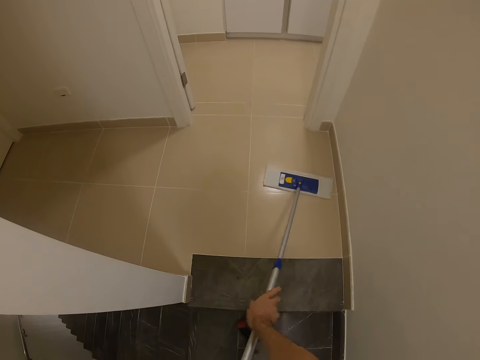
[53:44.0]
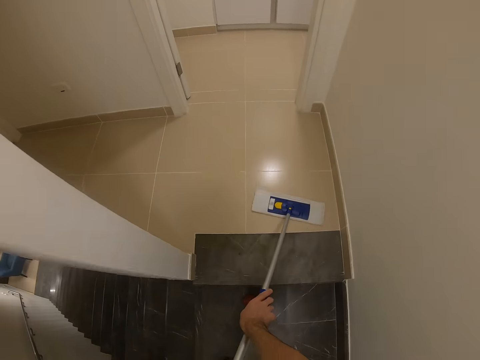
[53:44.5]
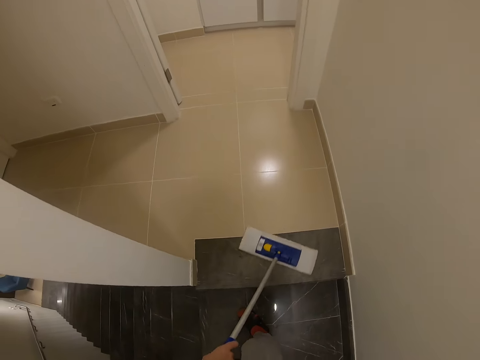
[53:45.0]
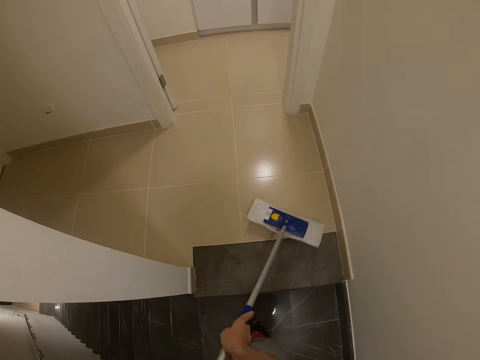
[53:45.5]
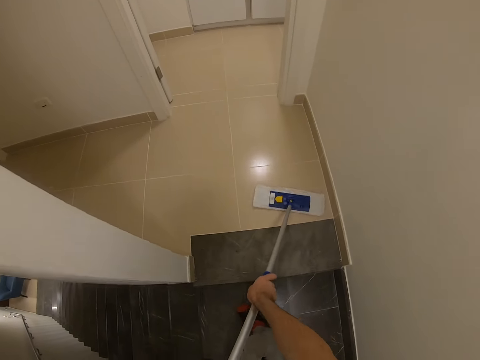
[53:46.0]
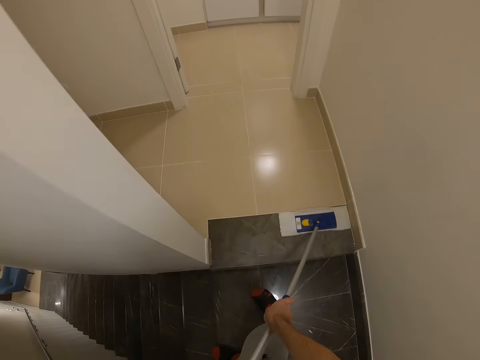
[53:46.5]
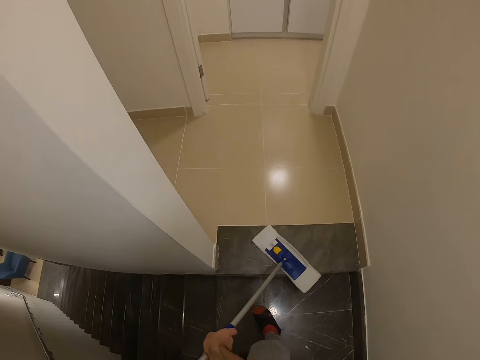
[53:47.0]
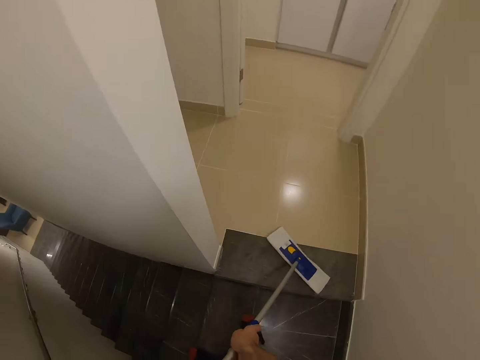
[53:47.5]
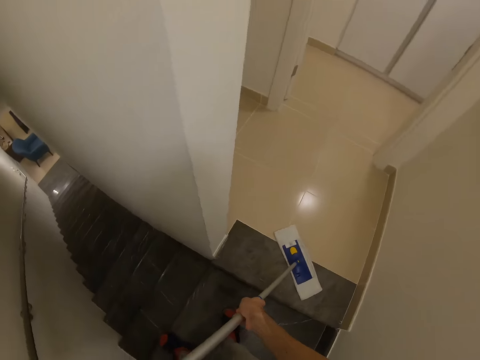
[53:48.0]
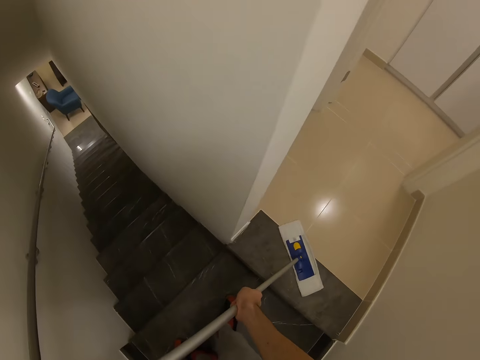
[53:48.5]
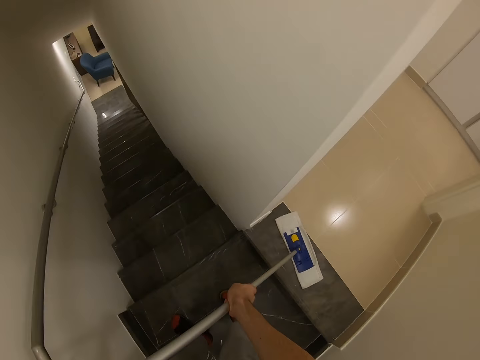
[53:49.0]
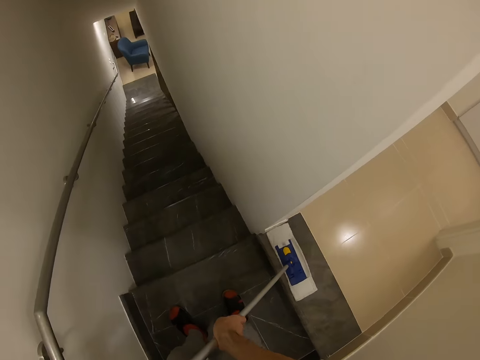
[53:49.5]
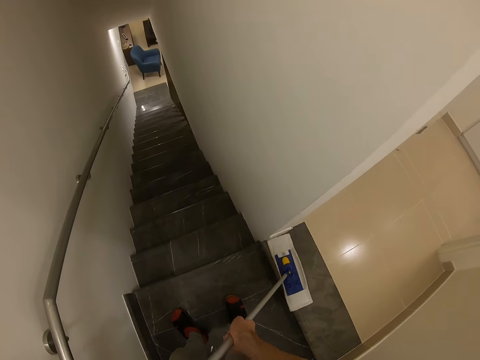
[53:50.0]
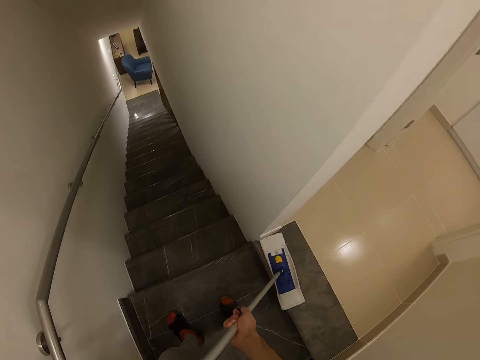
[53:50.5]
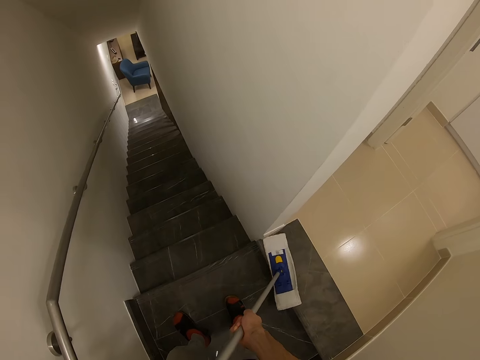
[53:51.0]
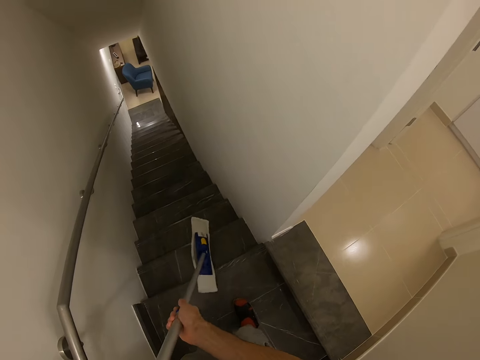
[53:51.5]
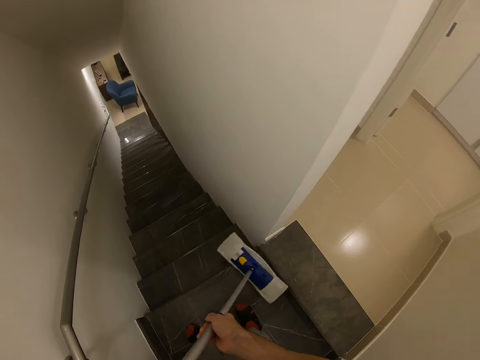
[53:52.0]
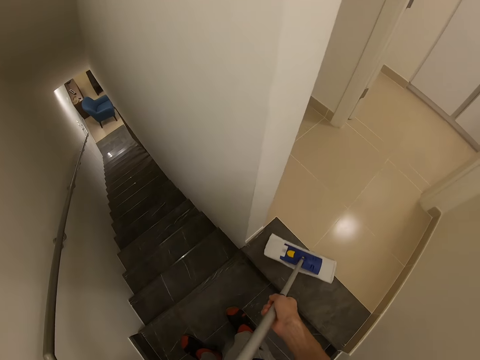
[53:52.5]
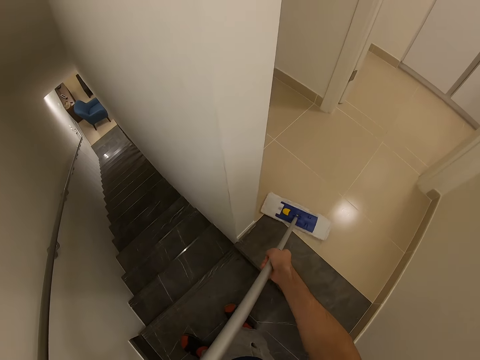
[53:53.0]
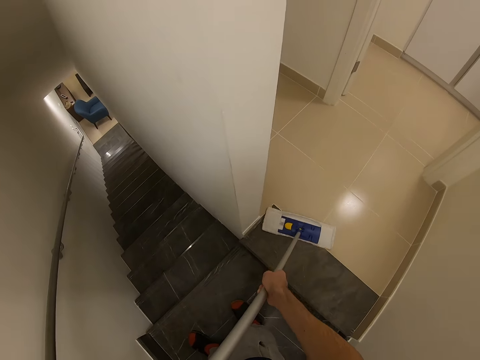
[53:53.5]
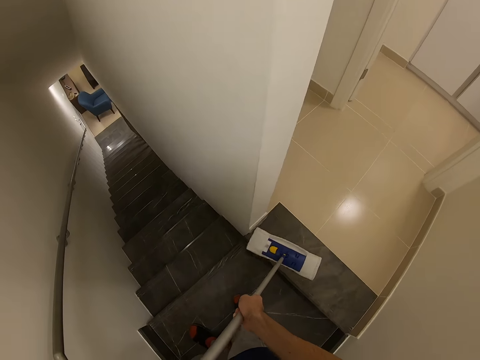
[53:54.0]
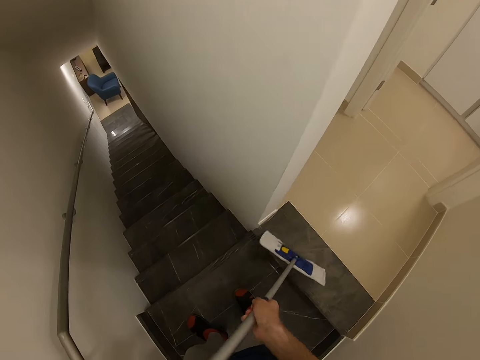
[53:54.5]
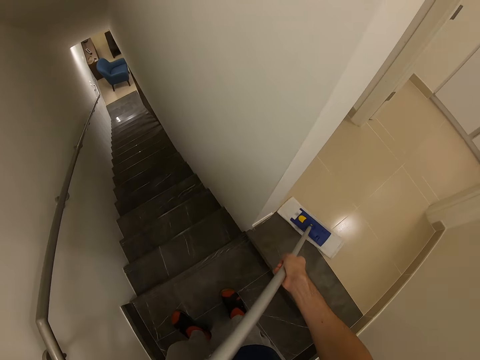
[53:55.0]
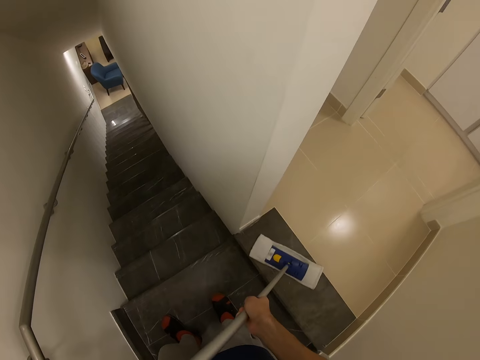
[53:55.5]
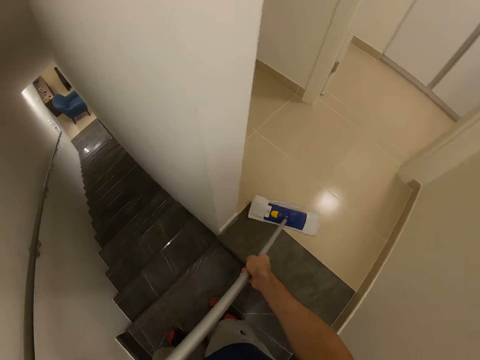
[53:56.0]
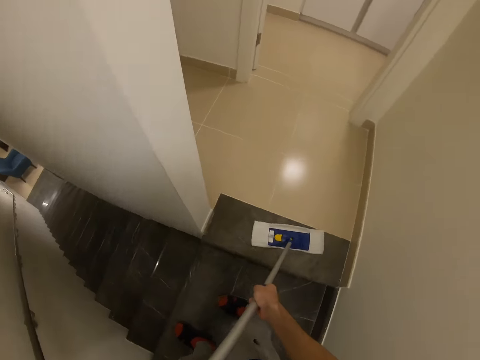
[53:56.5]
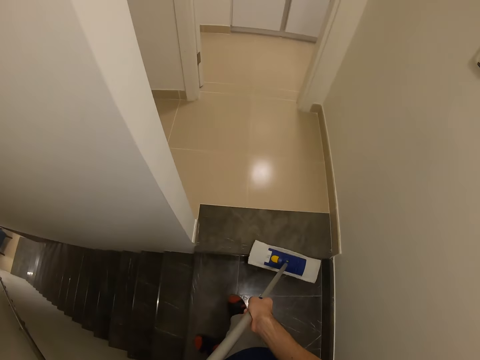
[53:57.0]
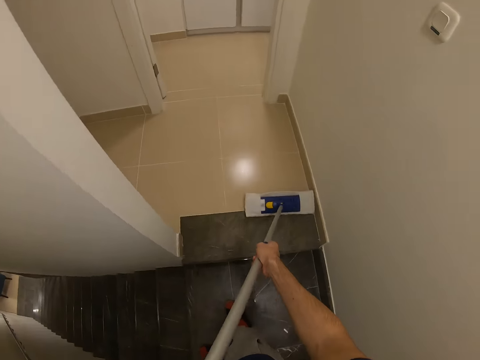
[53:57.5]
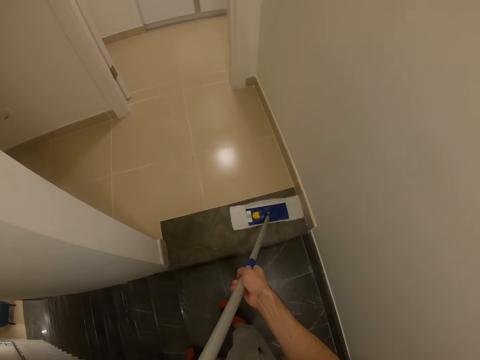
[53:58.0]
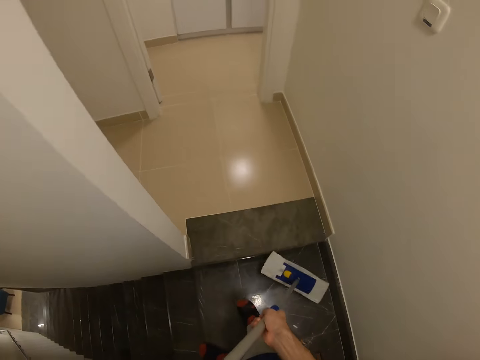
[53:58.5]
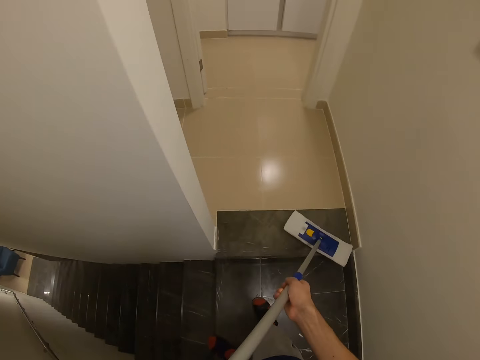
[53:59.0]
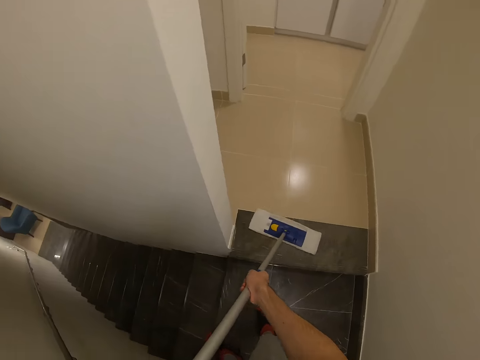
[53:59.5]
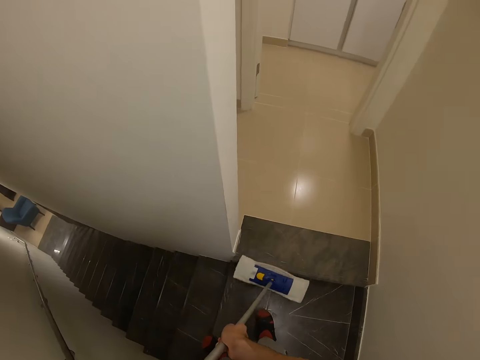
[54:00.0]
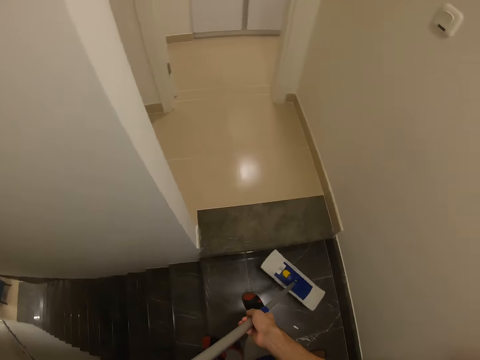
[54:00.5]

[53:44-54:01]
The camera wearer cleans the floor with a cleaning brush. They pull the dirt to the stairs. They clean the floor with the cleaning brush. They clean the floor with the cleaning brush again.

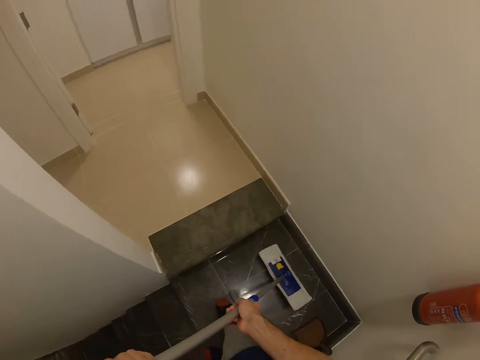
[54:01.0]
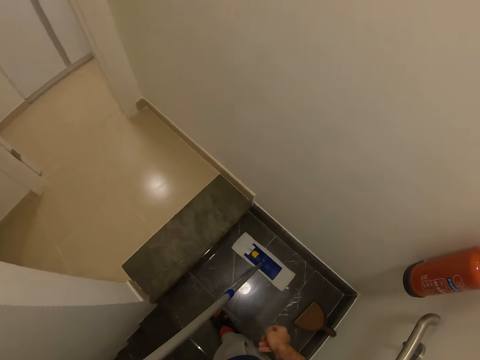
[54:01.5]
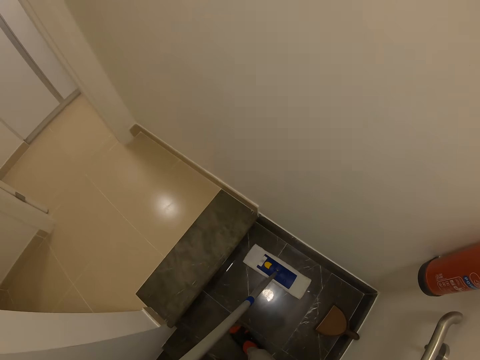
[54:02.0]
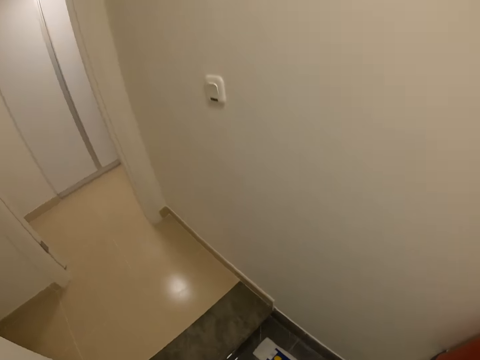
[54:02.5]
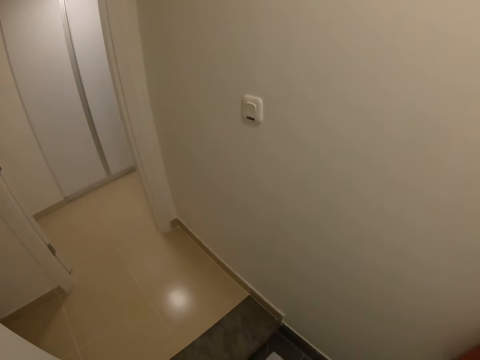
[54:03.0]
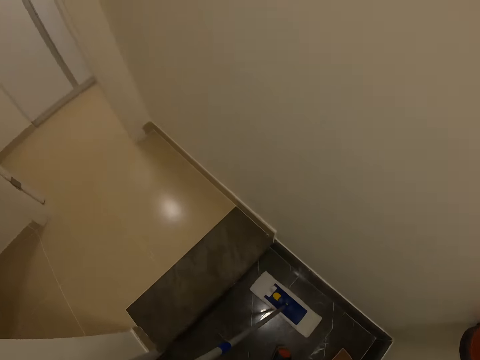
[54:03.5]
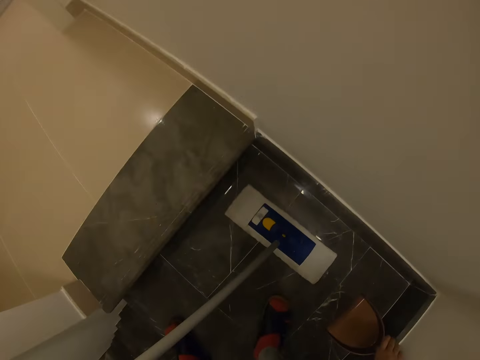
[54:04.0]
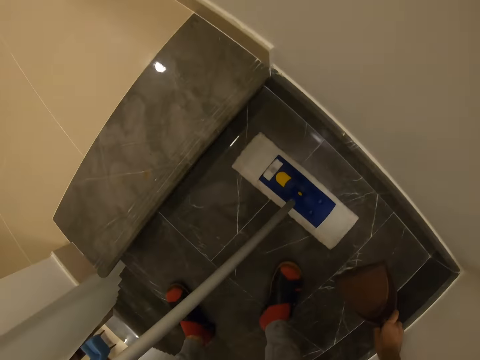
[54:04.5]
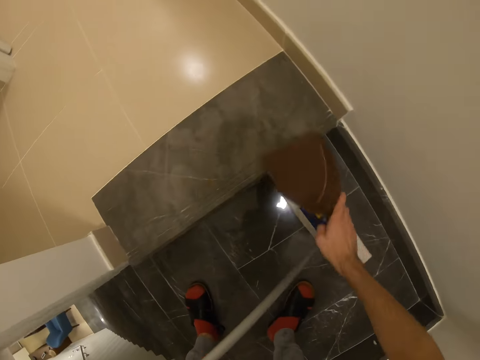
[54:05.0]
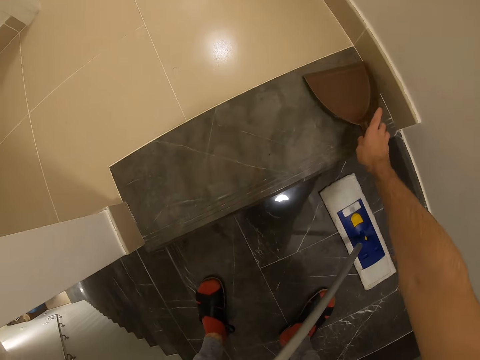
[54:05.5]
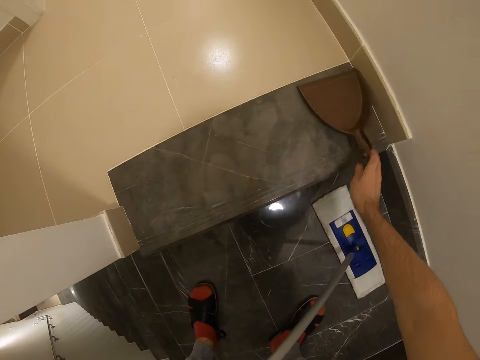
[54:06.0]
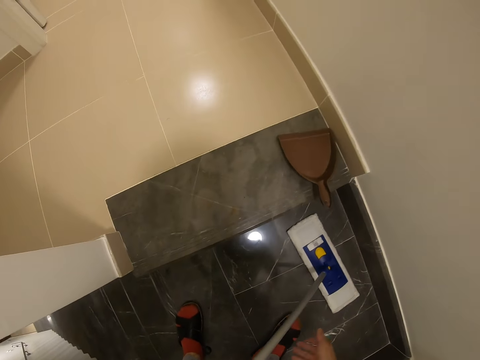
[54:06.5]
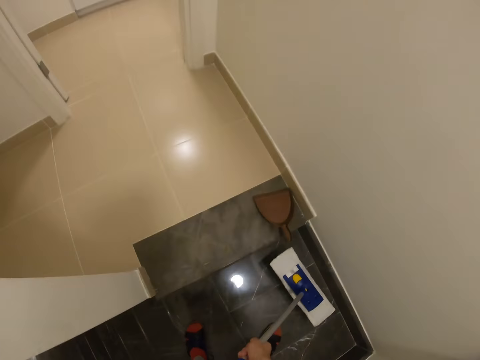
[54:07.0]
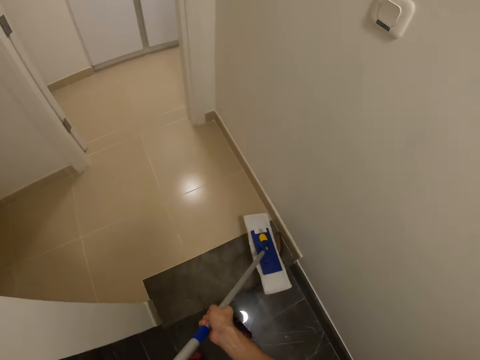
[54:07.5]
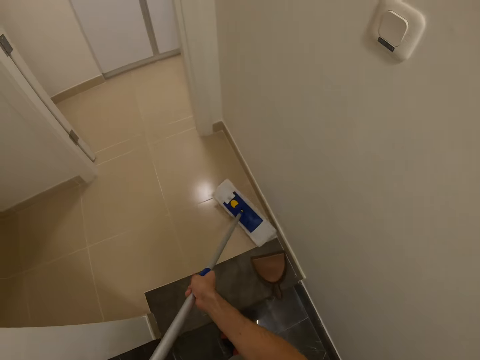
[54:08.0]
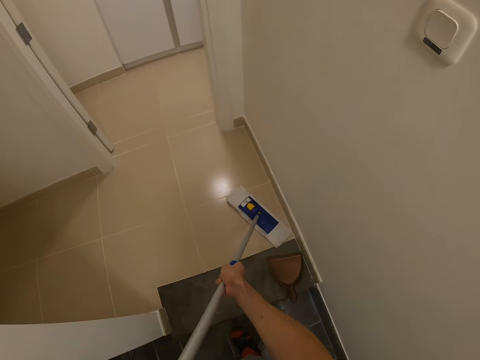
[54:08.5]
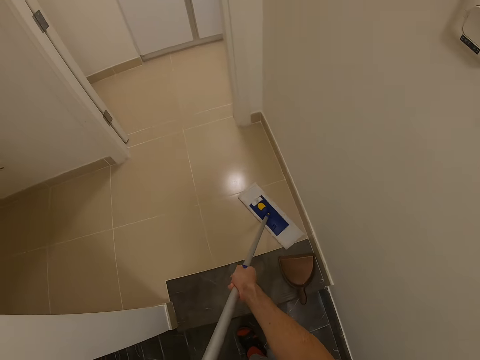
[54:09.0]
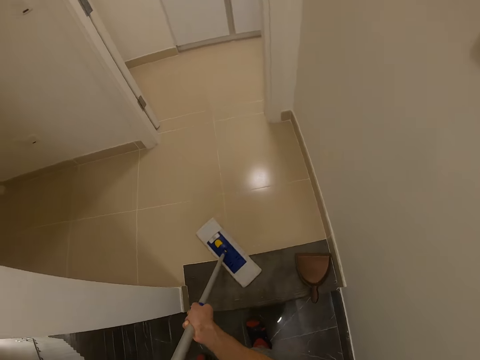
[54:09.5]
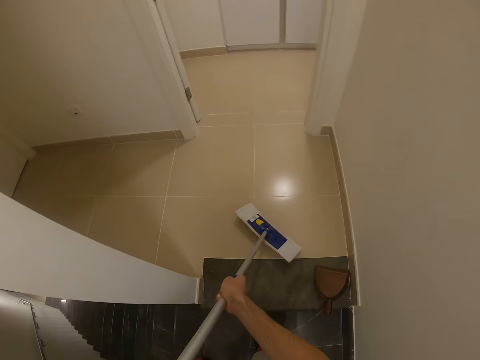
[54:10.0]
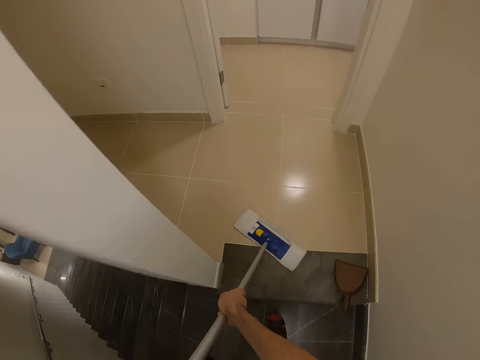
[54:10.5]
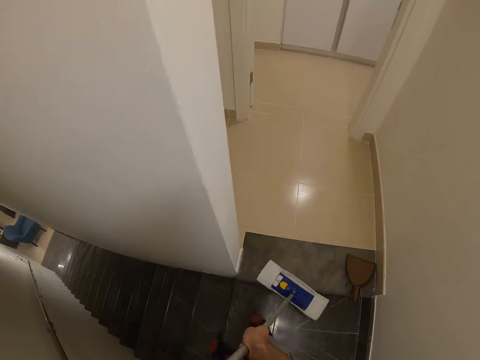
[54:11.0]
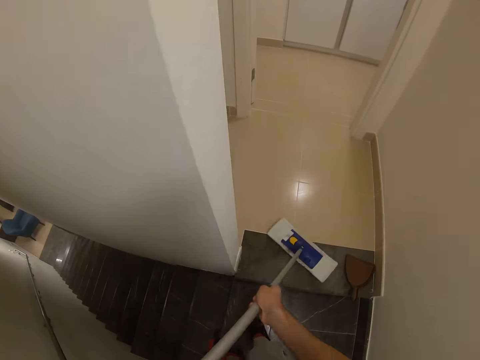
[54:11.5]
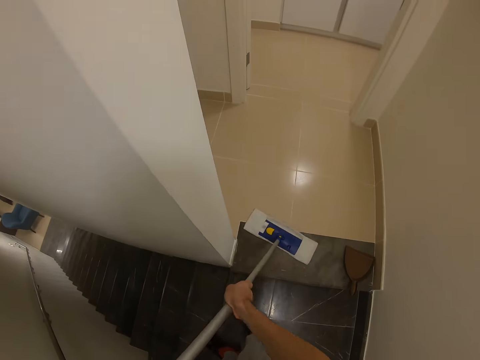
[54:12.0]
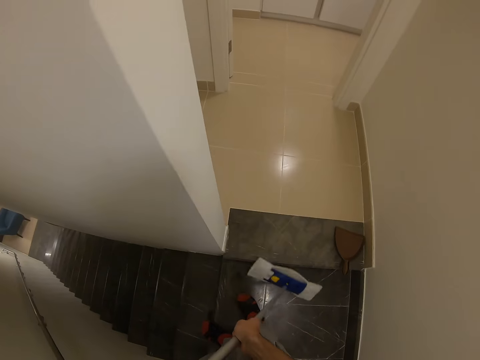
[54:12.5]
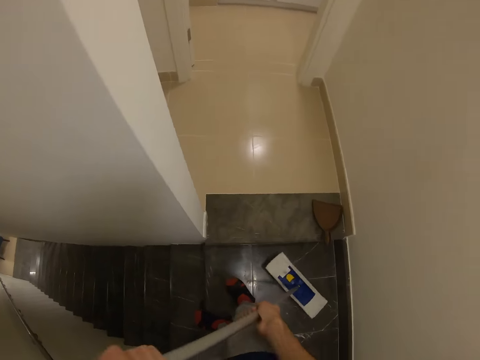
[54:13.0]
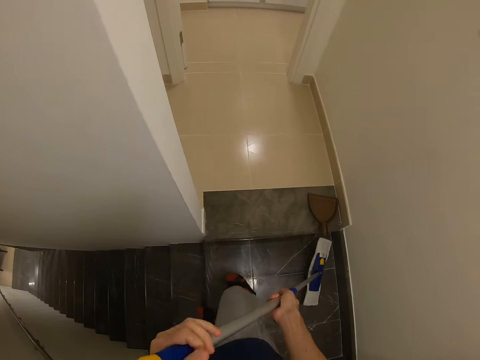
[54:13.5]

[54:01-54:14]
The camera wearer picks up the dustpan. They clean the floor with a cleaning brush. They put the dustpan down. They clean the floor with the cleaning brush.
